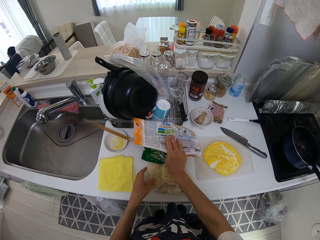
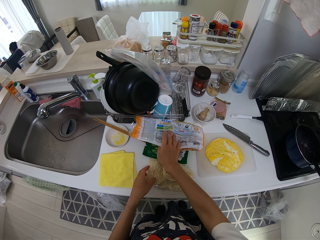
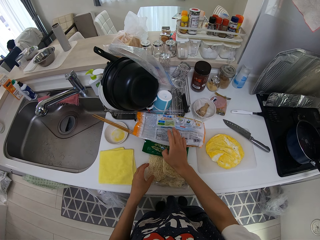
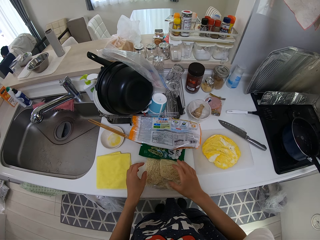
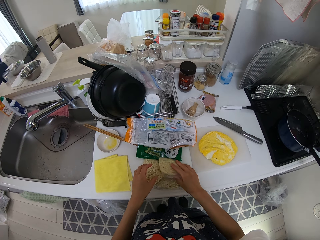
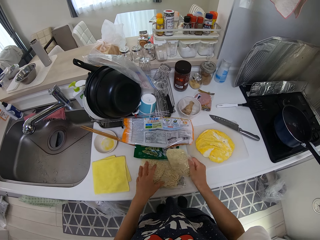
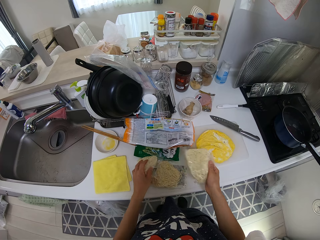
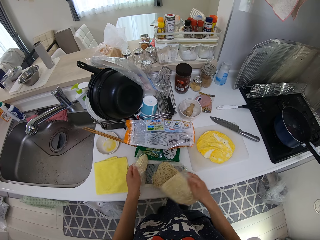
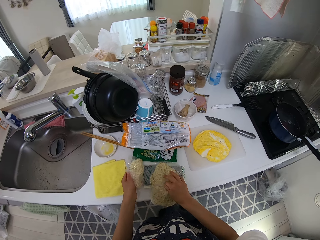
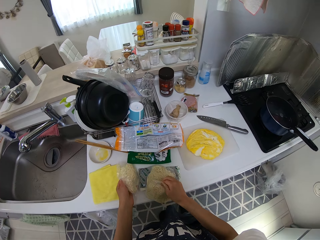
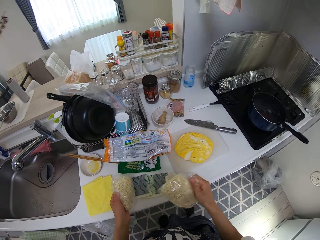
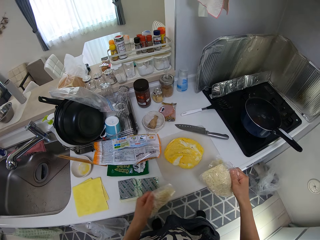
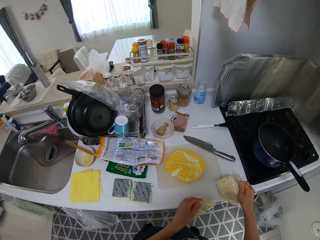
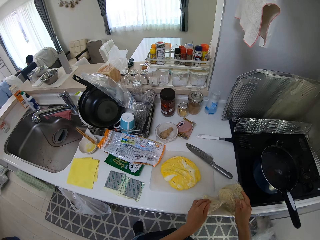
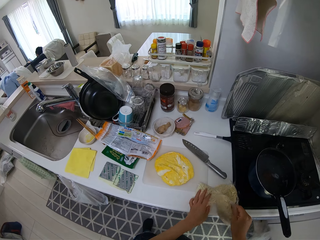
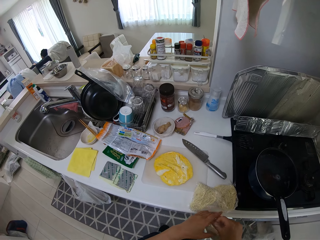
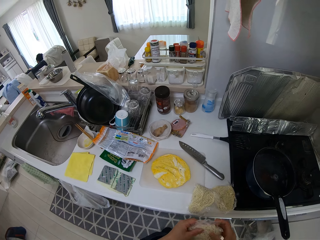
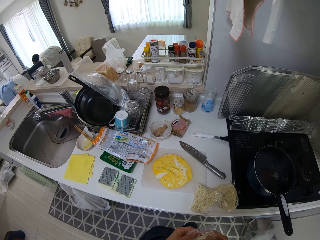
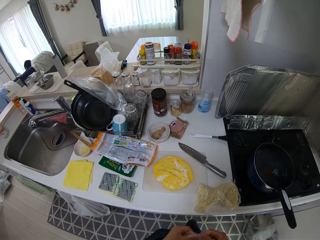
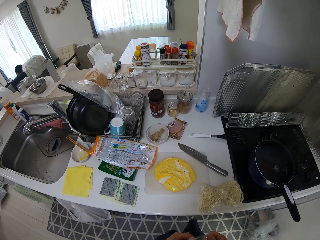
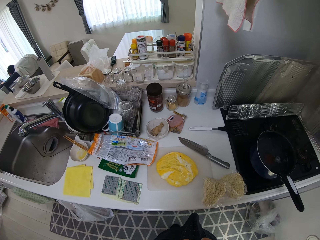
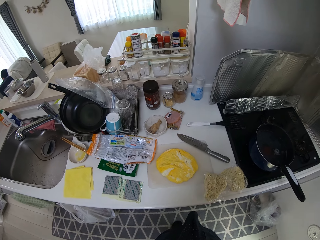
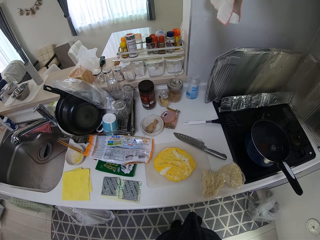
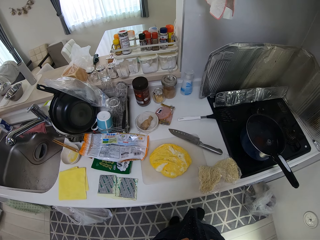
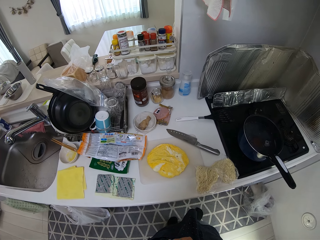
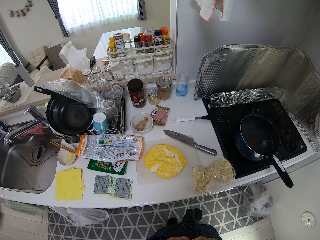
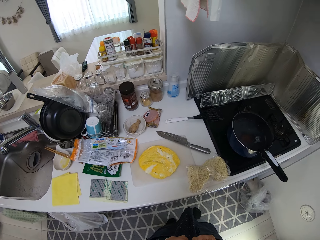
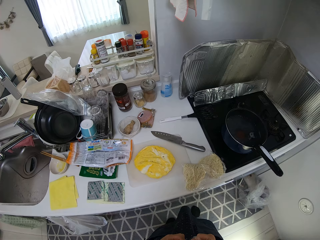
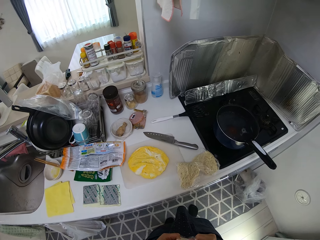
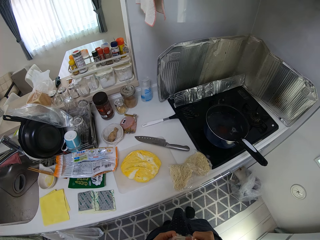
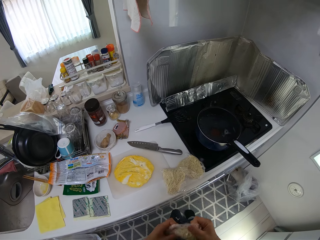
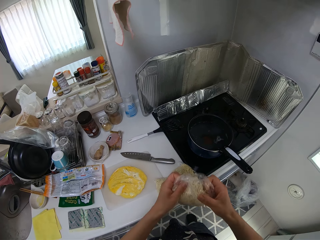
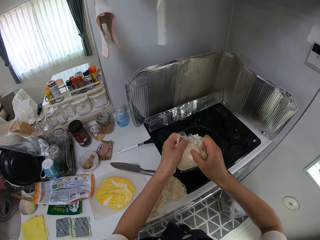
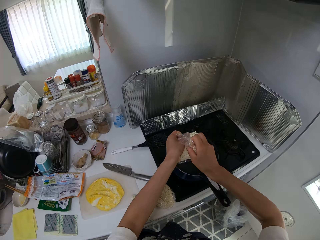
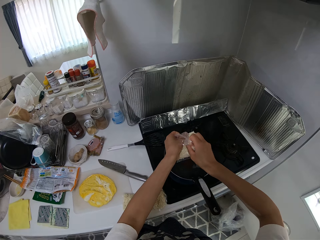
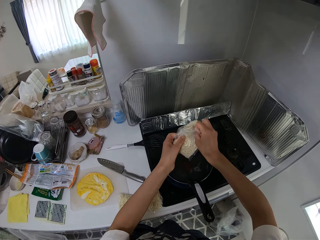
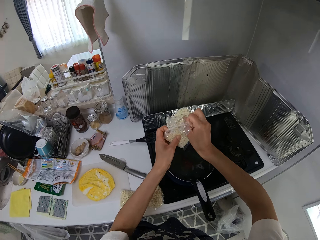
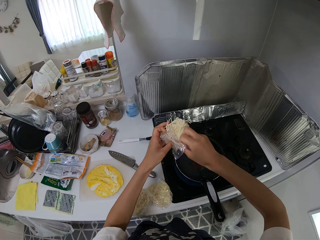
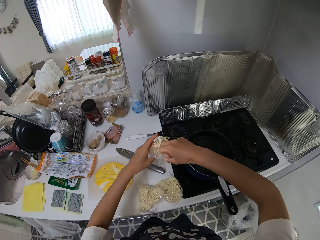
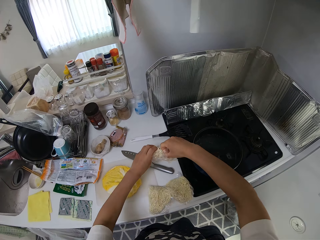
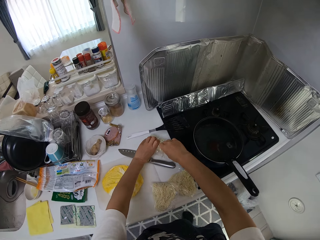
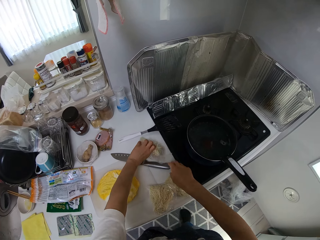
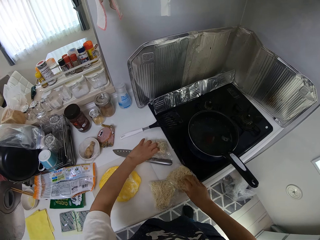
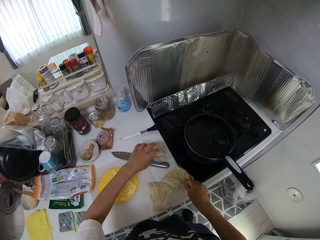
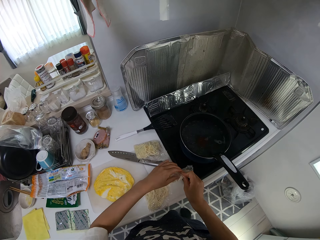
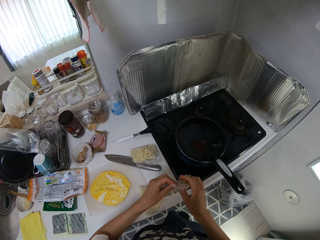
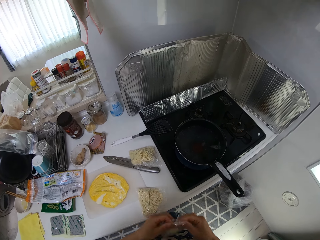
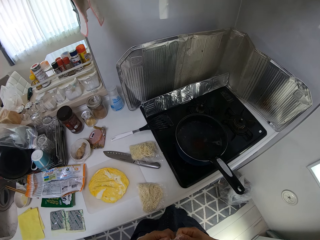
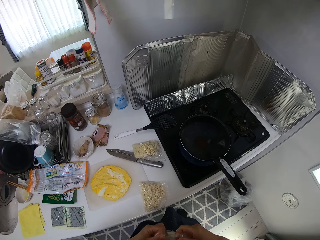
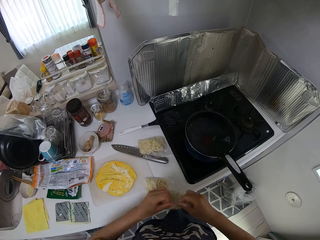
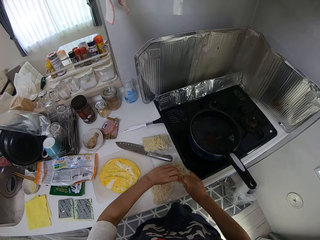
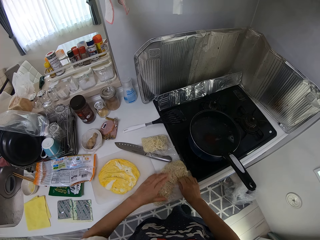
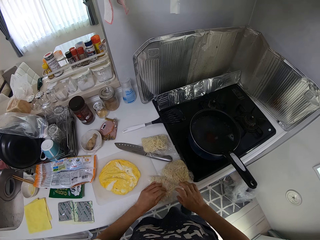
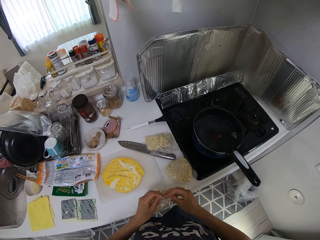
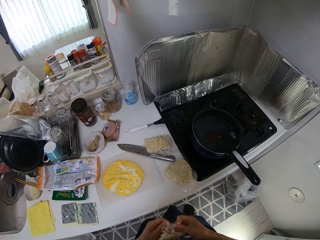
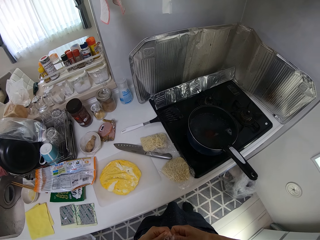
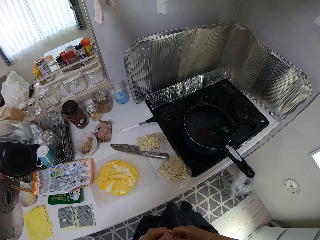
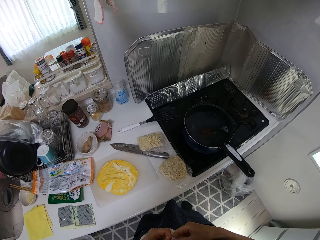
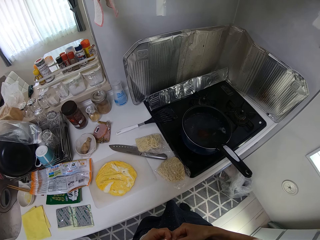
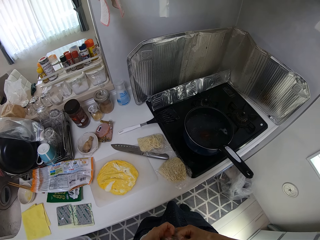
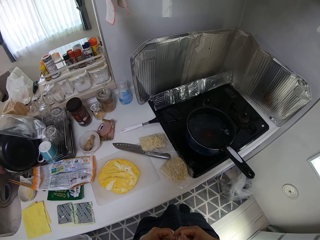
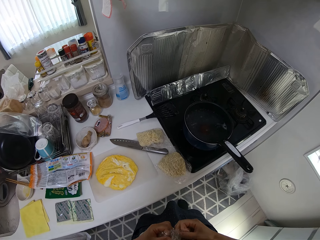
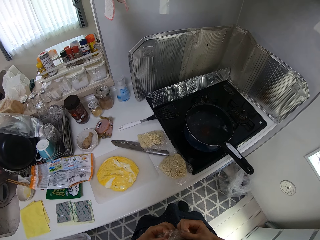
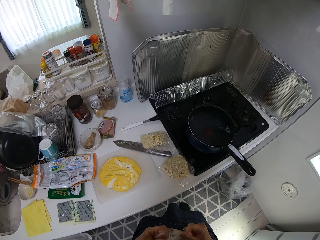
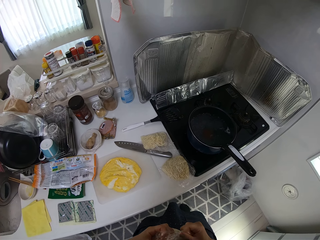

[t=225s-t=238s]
The camera wearer drops the nylon on the cabinet. They pick the pasta or noodles. They move the noodles on the cabinet. They pick the pasta again. They put the pasta on the counter. They pick noodles on the cabinet. They tear off the pasta wrapper. They put the pasta in a pan. They raise the noodles above the frypan on the gas cooker. They pull the pasta from the pan. They drop the noodles on the cabinet. They pick noodles on the cabinet. They tear off the pasta wrapper. They drop the noodles on the cabinet. They pick other noodles on the cabinet. They tear off the pasta wrapper.

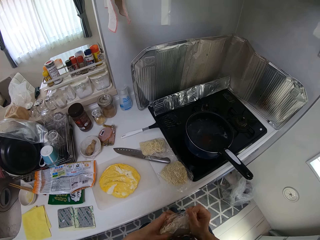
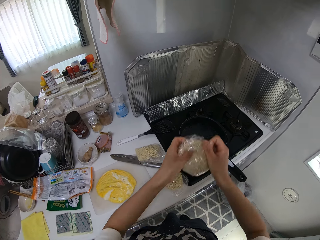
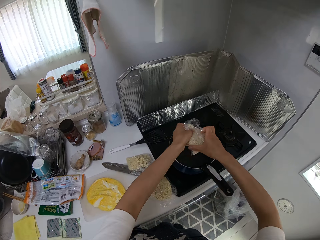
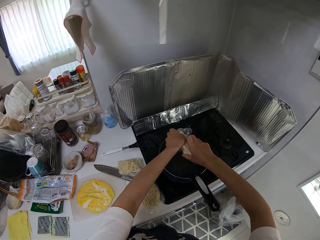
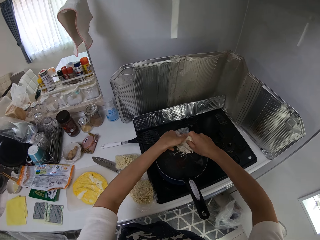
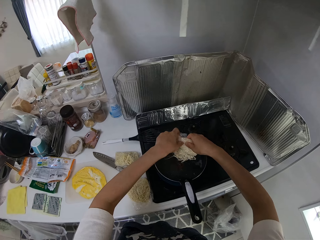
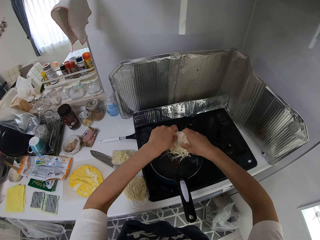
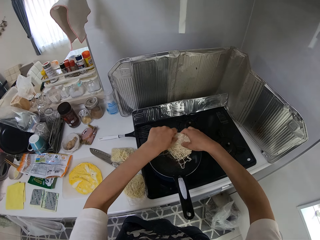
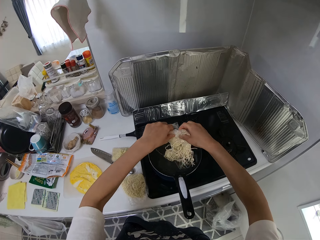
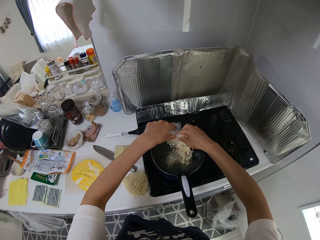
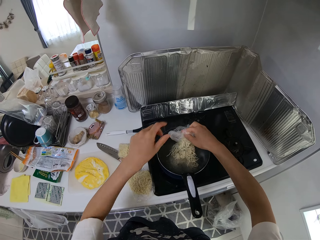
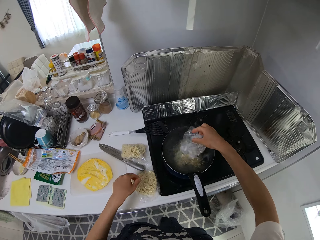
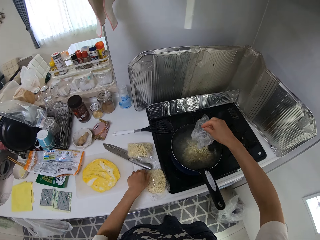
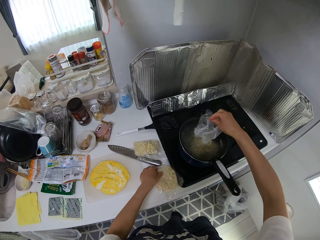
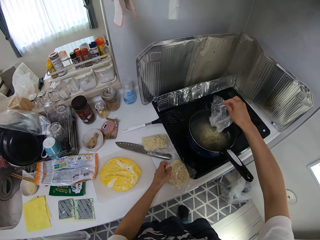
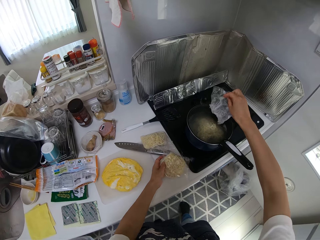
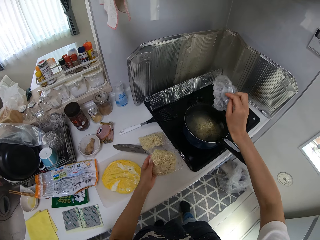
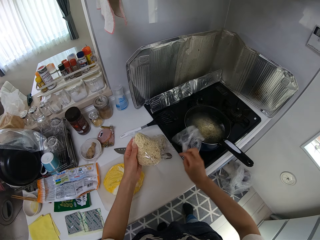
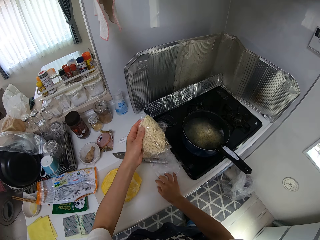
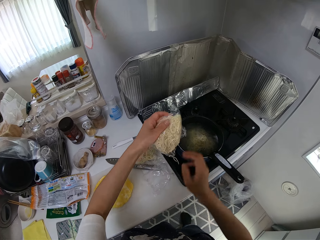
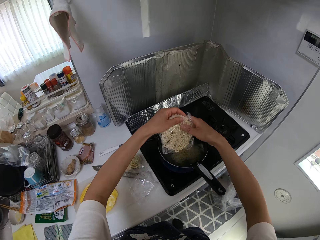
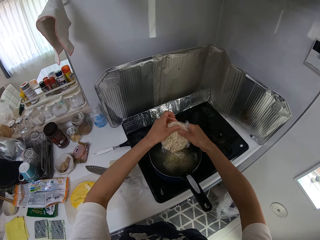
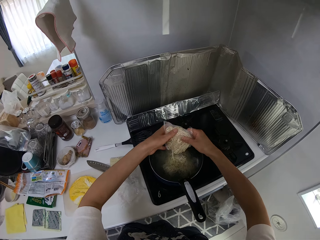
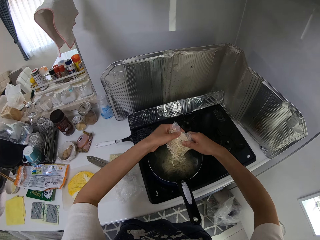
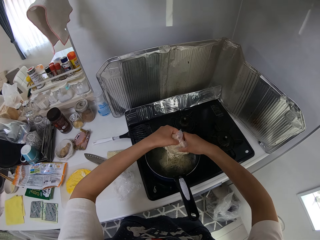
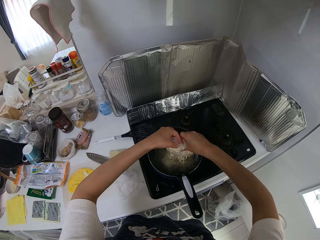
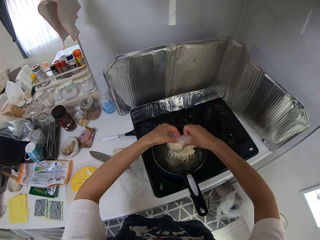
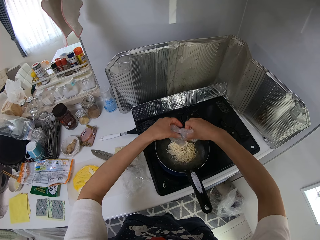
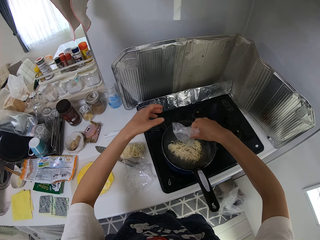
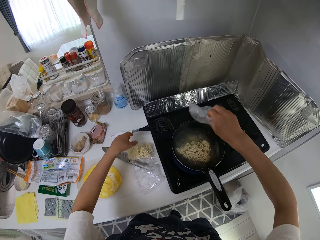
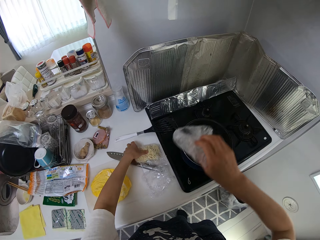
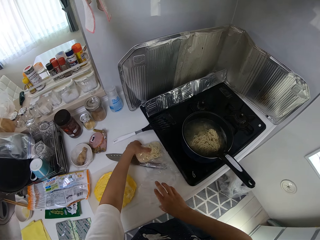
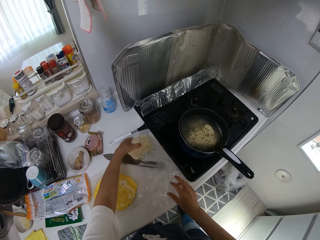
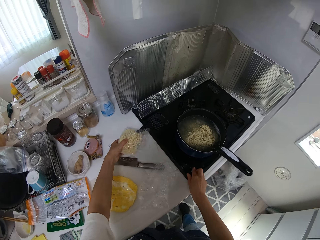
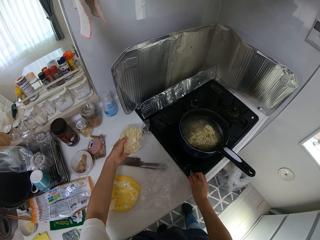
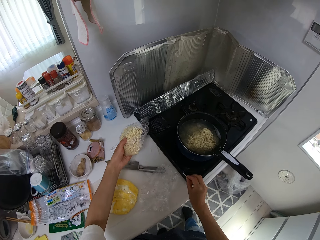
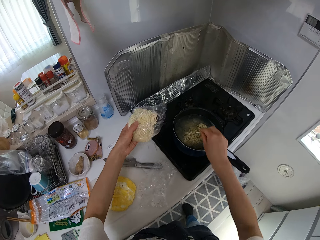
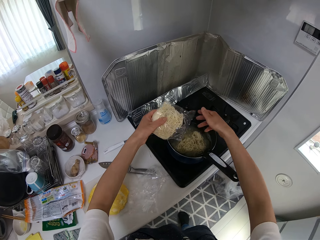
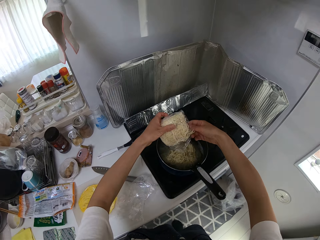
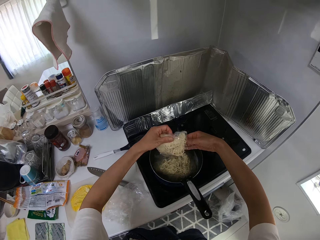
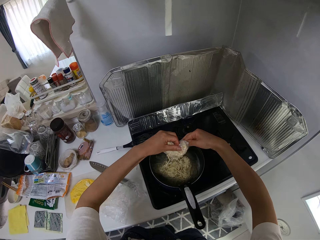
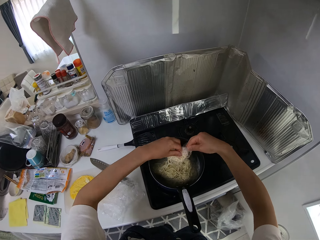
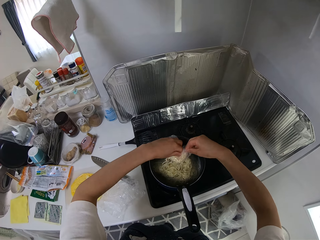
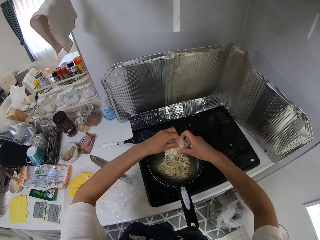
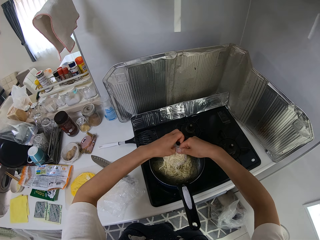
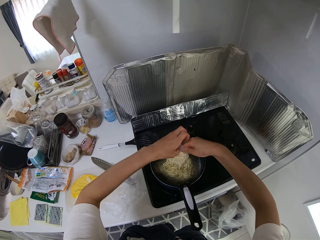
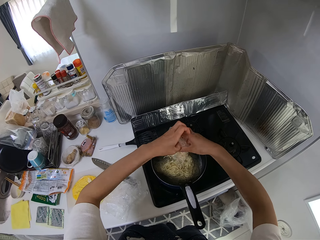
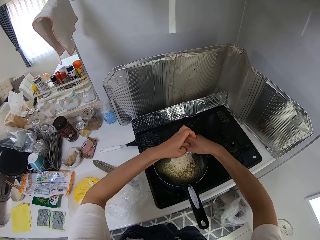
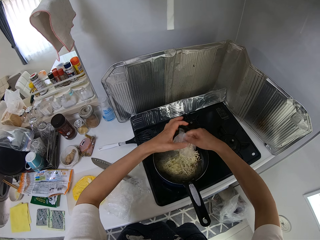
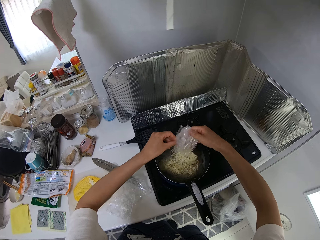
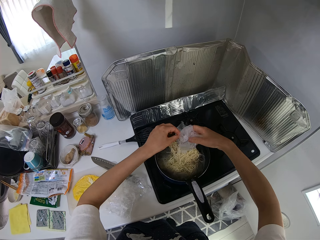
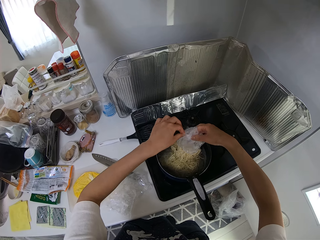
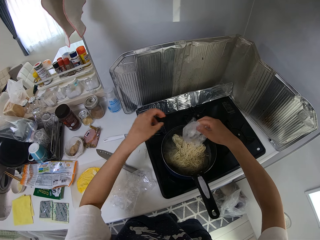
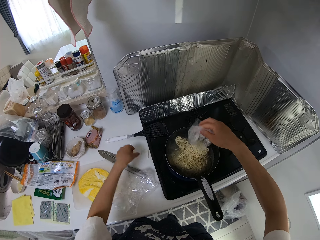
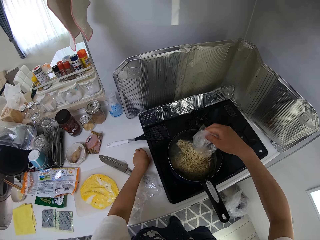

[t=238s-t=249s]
The camera wearer pours the noodles or pasta into the frypan. They pick the noodles on the cabinet. They drop the noodles wrap on the cabinet. They pour the noodles into the frypan. They pick other noodles on the cabinet and drop the noodles wrap on the cabinet. They hold the wrappers. They pick the pasta. They put the pasta in a pan. They pour the noodles into the frypan.
